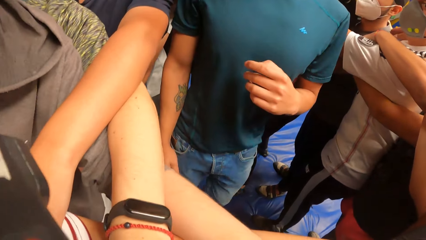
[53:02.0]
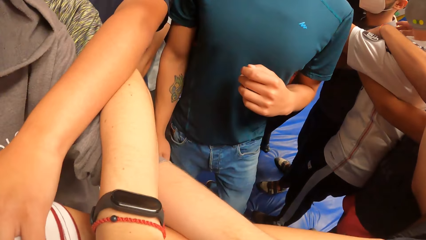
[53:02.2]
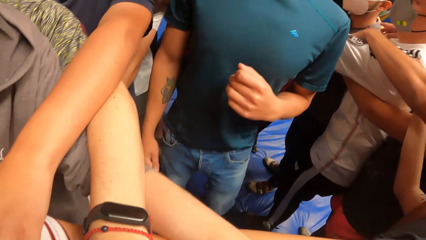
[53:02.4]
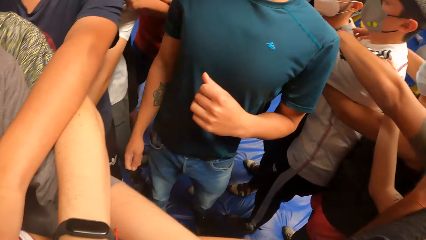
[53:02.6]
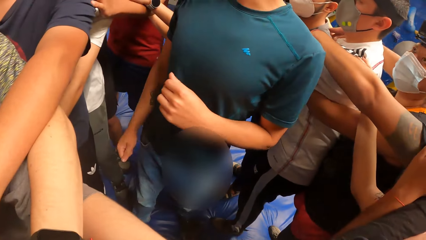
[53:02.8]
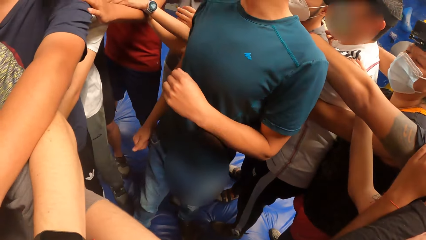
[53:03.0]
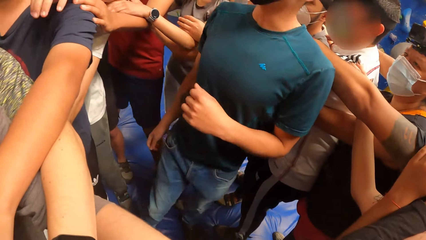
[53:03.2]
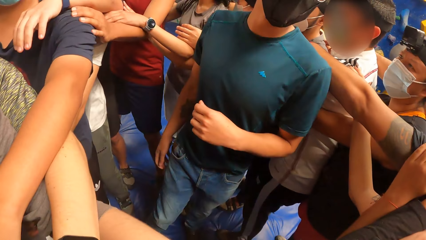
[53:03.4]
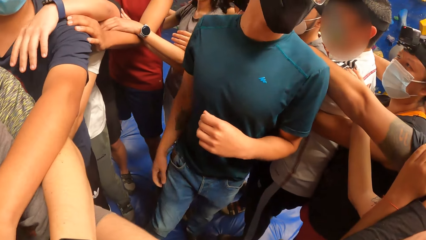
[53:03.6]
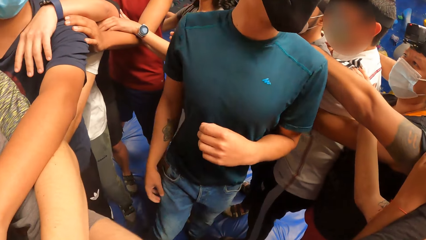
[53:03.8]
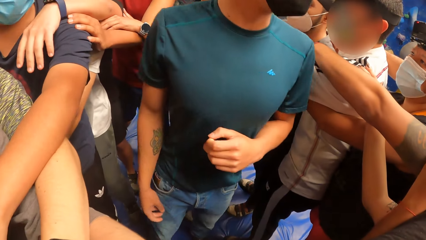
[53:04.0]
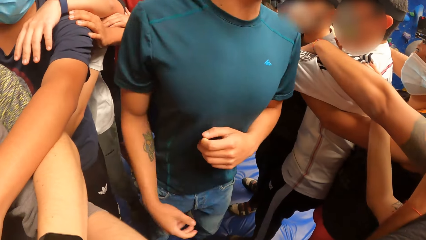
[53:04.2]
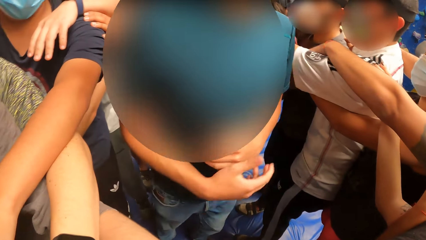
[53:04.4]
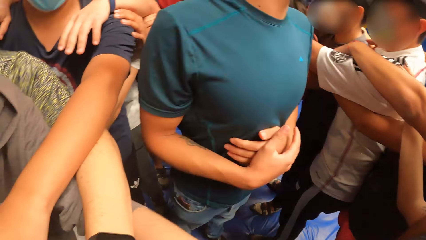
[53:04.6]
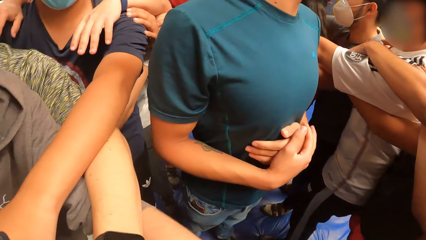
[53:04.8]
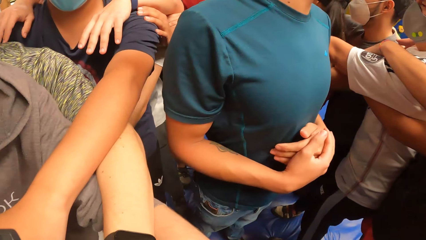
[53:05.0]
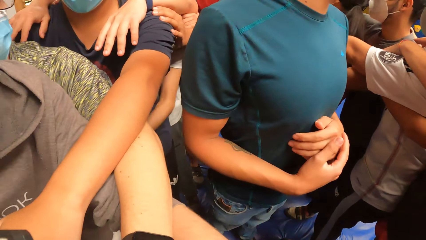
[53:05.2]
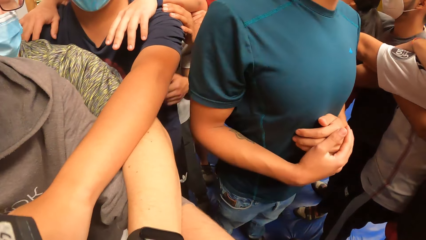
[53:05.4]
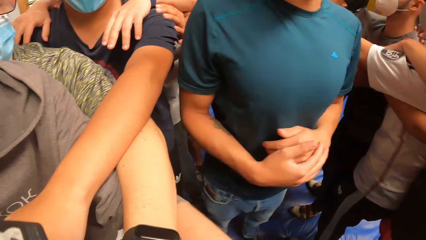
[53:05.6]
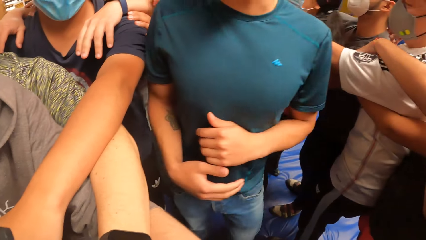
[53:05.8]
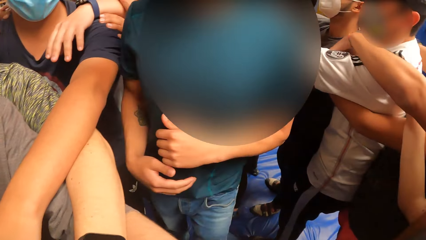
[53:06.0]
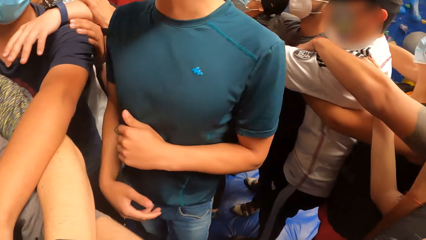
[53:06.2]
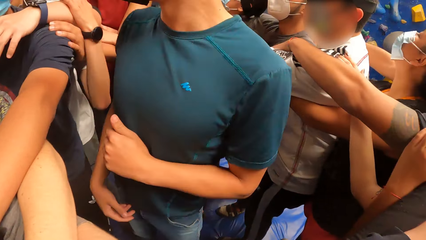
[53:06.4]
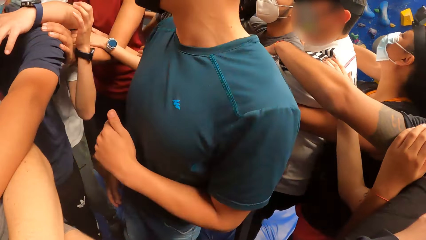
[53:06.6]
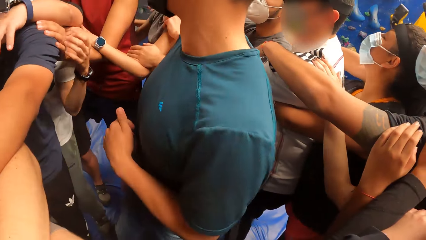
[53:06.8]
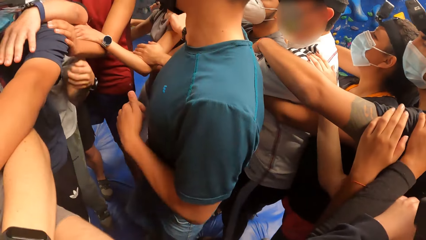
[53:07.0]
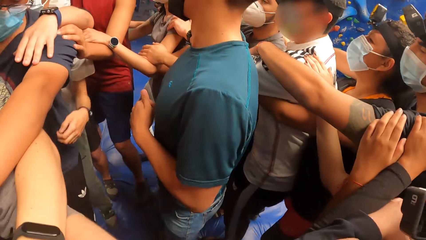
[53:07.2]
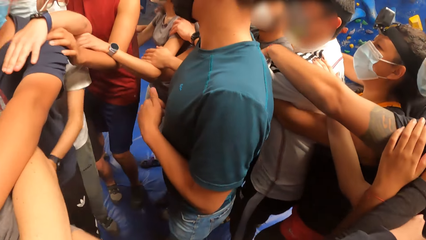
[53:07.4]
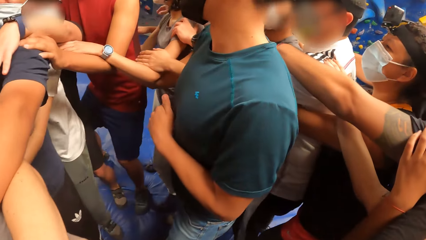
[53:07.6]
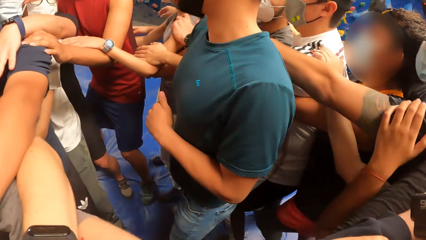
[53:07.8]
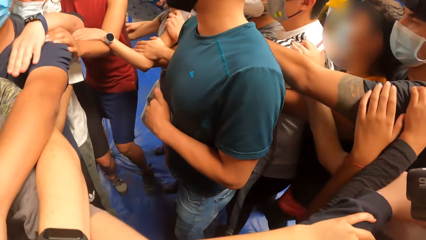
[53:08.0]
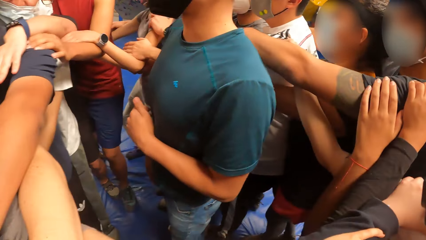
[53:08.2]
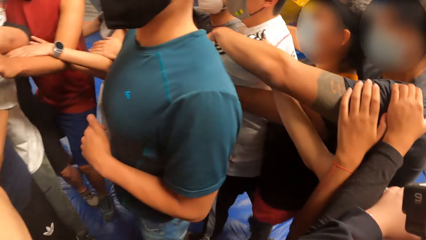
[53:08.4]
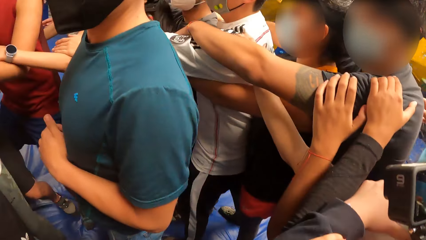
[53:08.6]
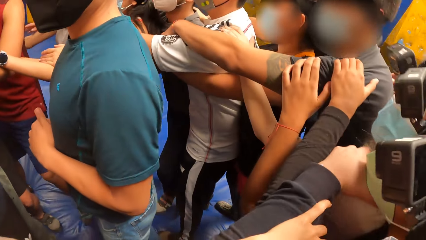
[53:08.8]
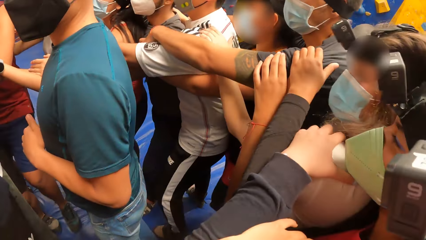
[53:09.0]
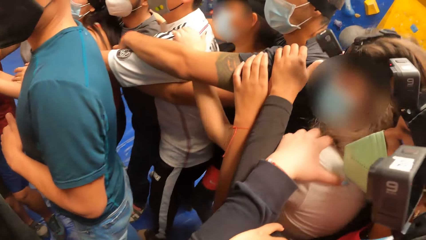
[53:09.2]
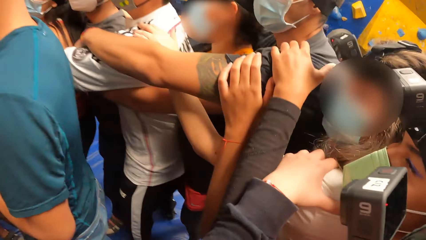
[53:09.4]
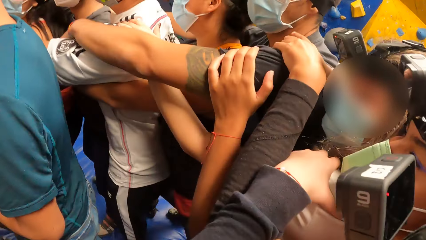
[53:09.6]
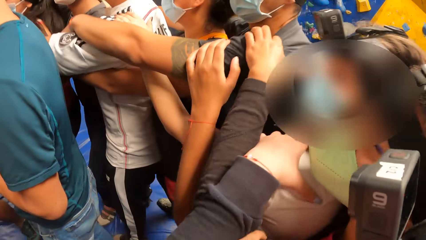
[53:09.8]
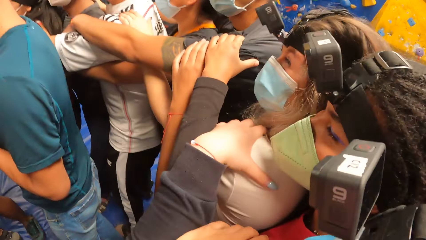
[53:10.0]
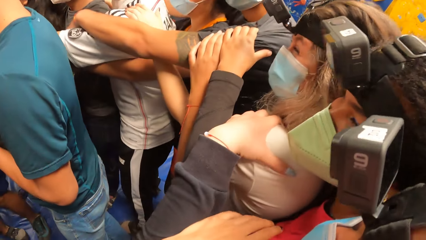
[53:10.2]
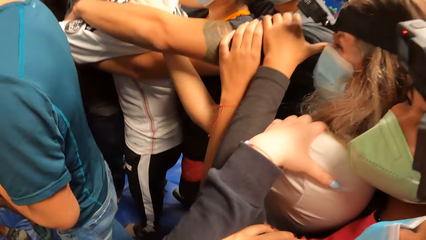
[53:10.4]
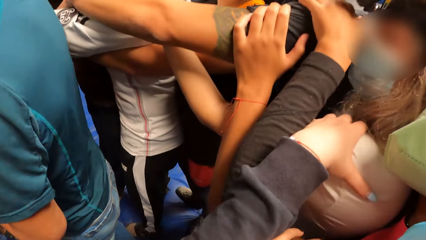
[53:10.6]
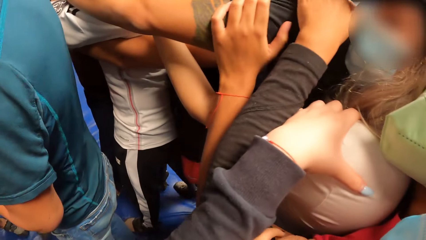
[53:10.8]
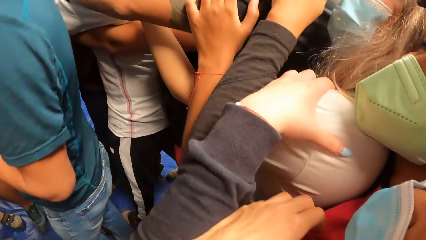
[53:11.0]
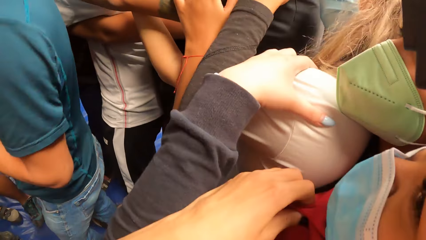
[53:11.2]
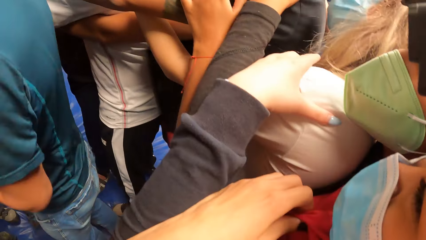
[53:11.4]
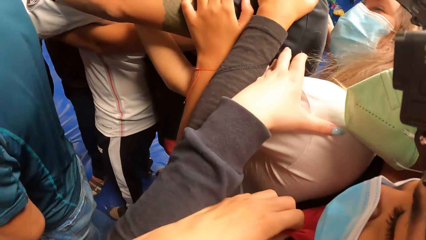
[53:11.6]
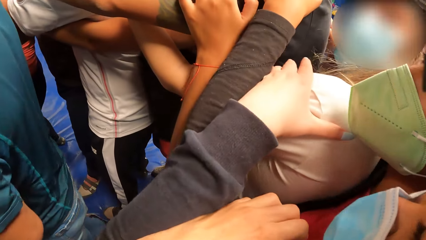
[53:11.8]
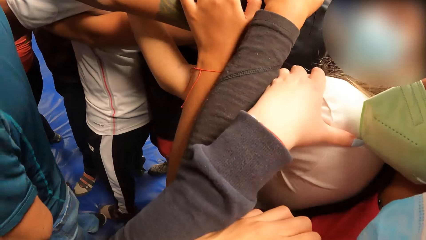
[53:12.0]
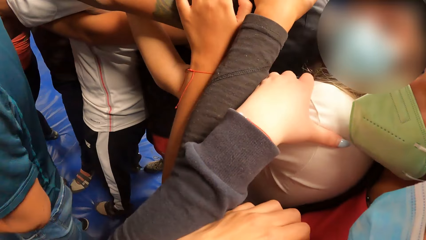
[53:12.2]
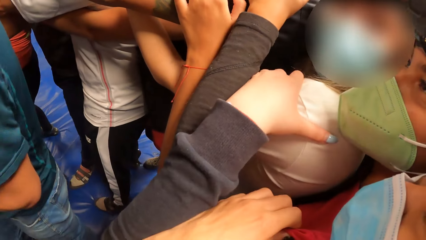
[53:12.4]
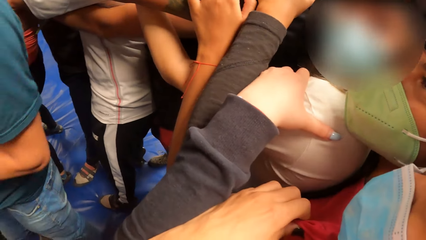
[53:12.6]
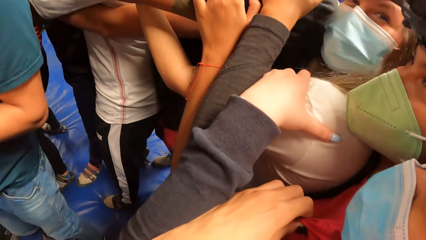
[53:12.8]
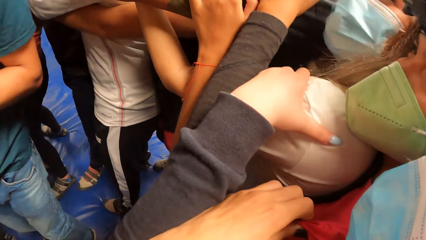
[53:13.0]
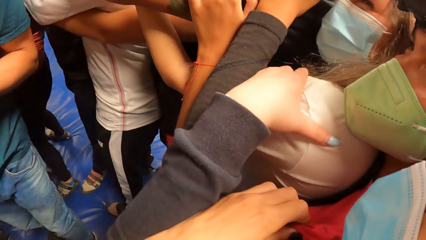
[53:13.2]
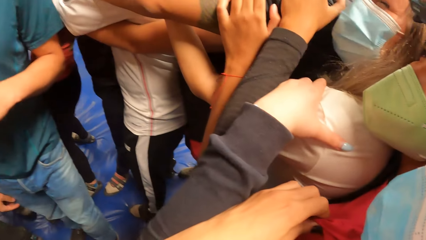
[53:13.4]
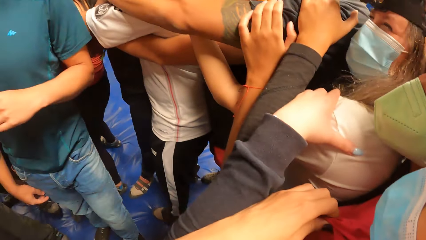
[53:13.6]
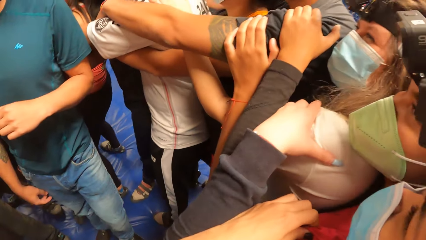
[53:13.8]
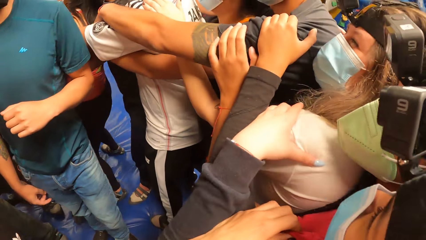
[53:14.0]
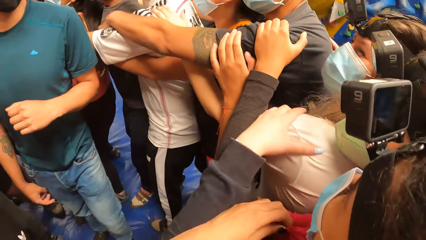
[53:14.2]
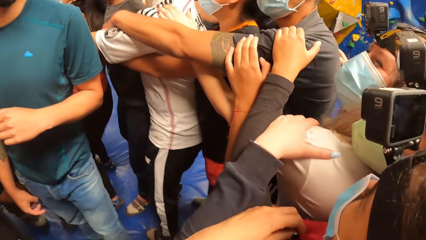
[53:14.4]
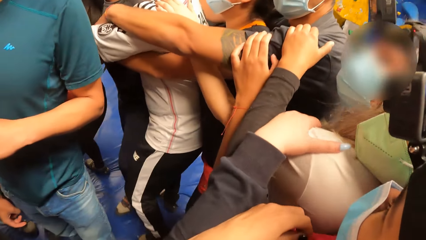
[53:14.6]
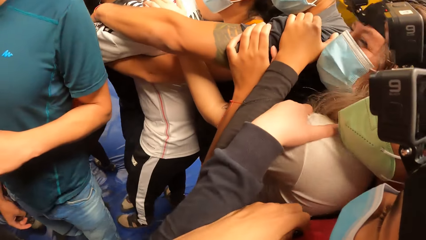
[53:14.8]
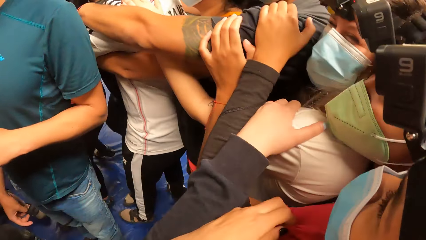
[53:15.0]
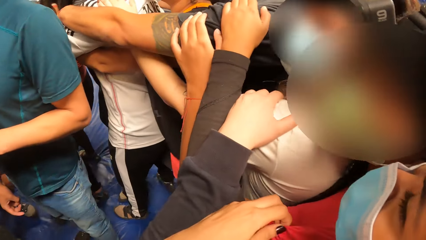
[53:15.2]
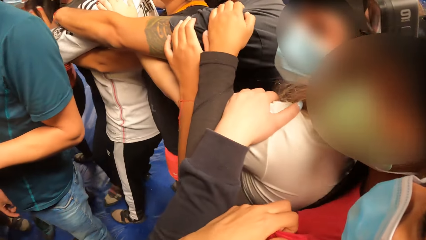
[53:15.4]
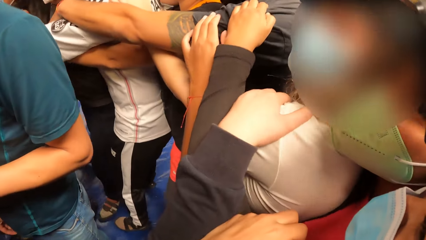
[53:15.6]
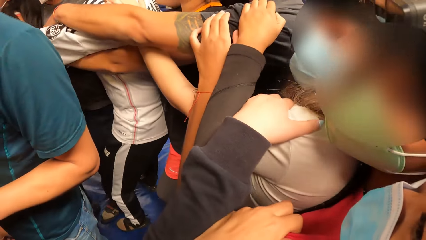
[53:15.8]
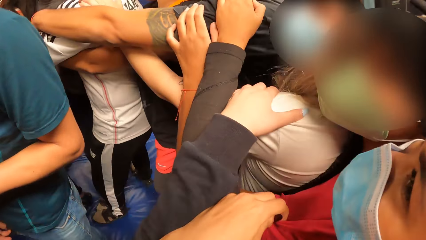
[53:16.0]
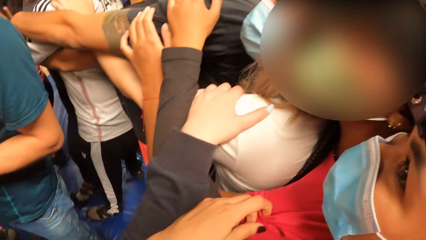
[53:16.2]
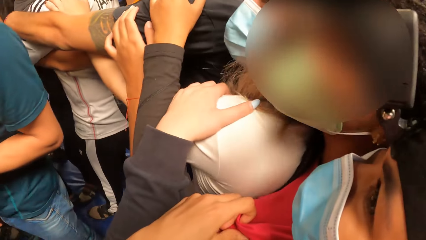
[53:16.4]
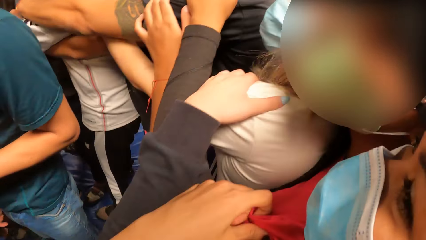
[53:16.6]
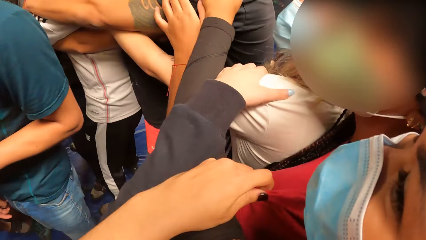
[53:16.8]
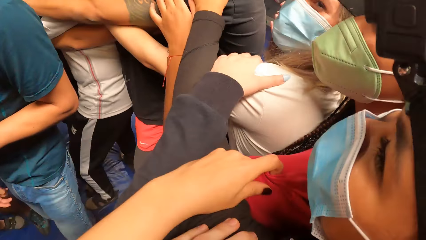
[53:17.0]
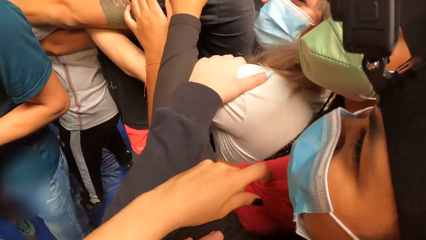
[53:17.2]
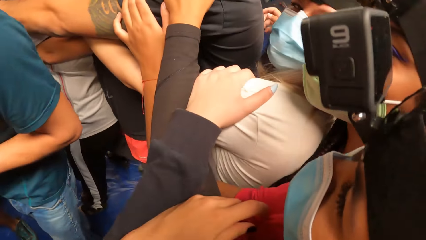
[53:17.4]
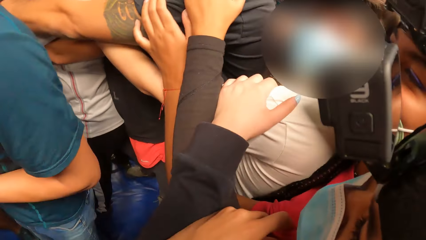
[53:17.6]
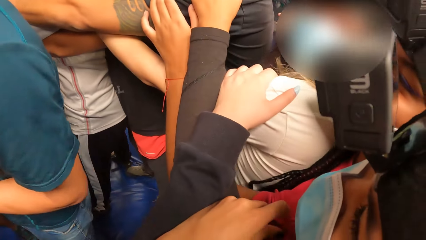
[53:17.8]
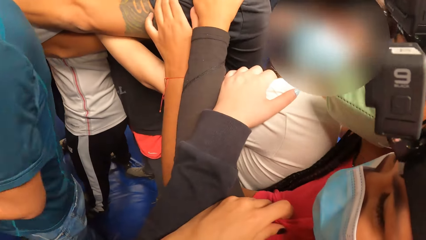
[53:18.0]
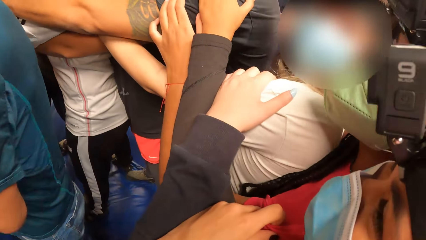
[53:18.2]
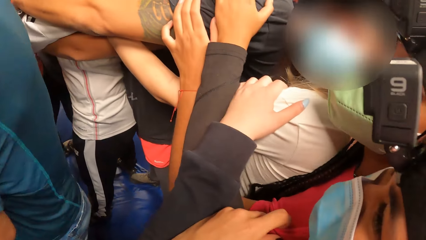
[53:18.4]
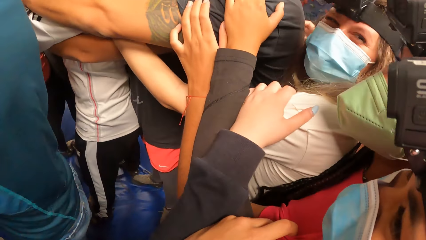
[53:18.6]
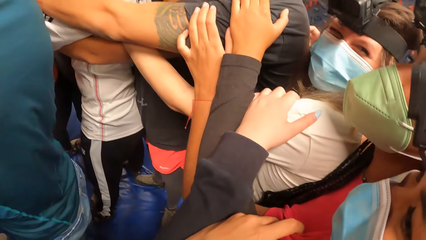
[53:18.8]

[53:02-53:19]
The camera wearer moves around.
